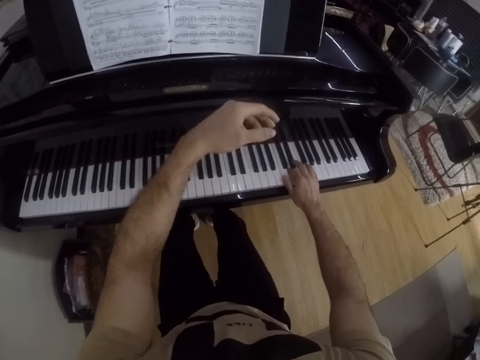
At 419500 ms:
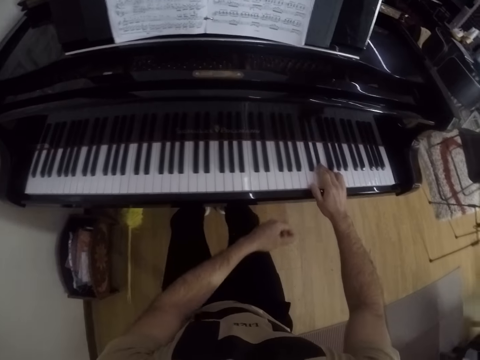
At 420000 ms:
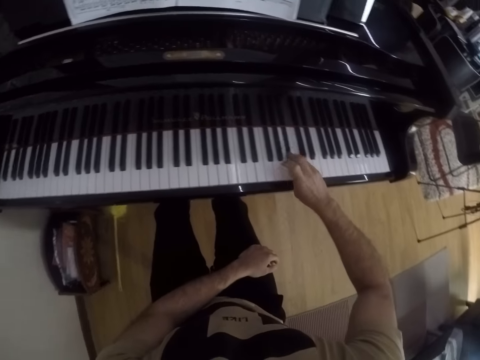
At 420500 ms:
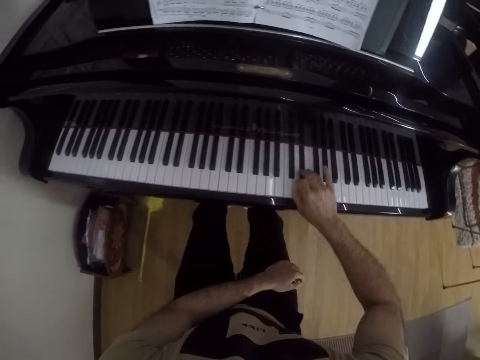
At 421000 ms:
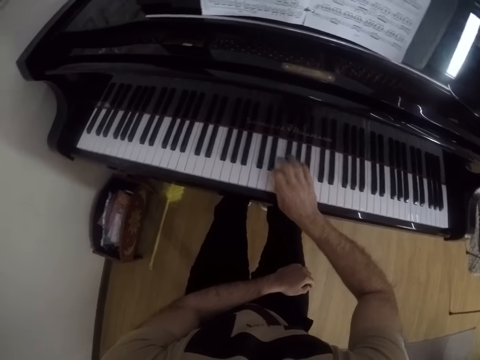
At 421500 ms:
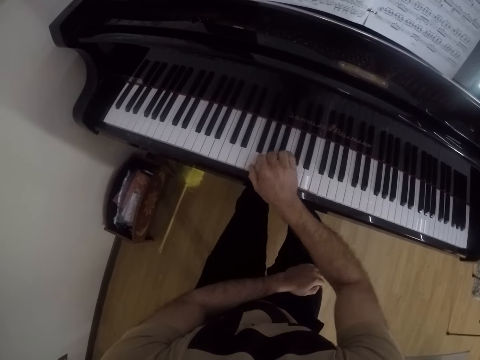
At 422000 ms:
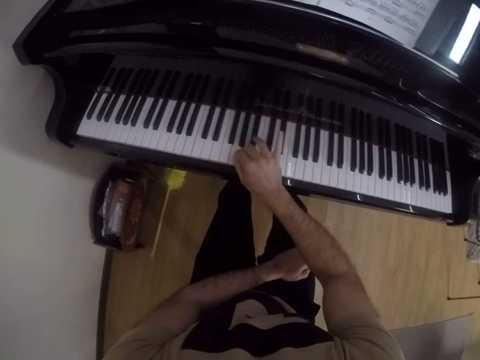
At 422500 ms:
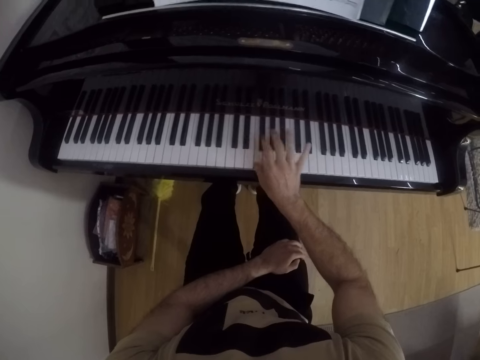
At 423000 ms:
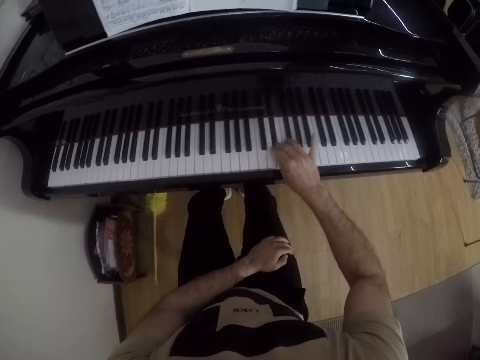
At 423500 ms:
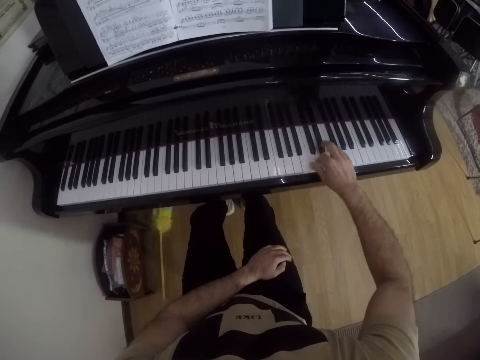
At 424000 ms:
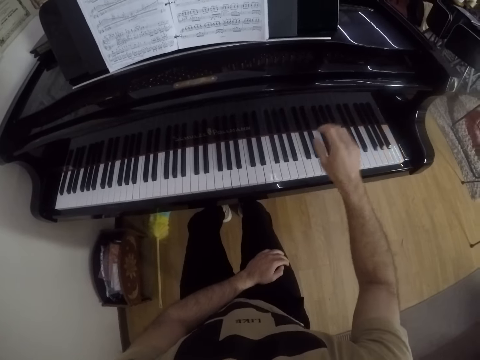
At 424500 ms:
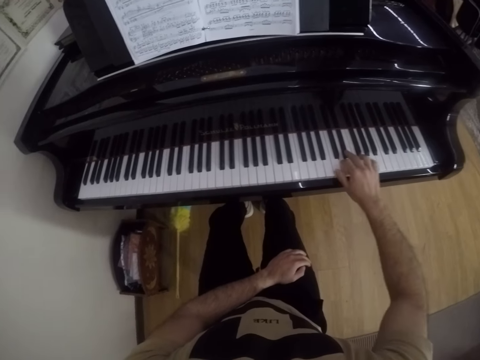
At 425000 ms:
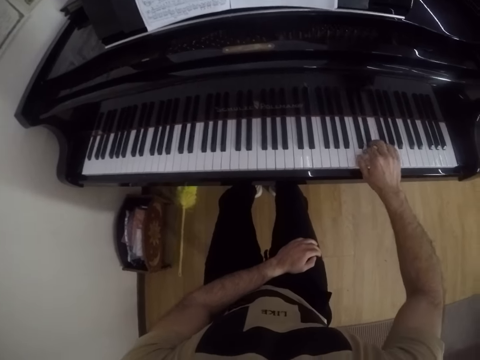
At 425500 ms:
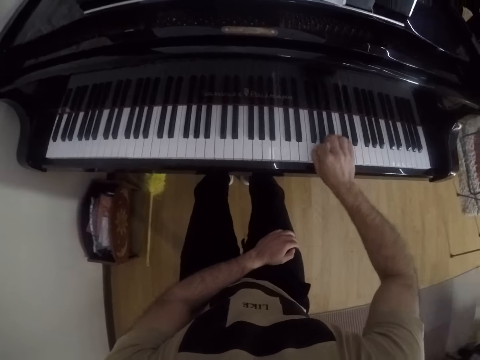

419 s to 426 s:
The camera wearer plays the piano with his right hand. He puts the left hand on the lap.

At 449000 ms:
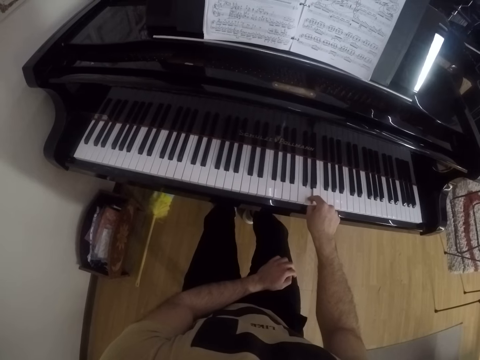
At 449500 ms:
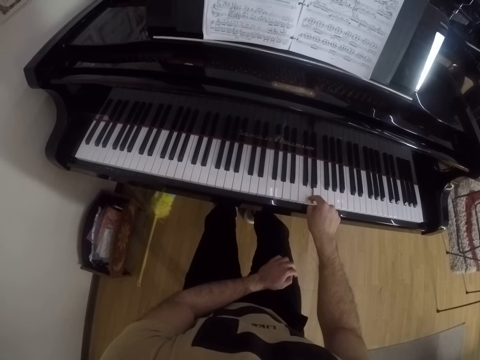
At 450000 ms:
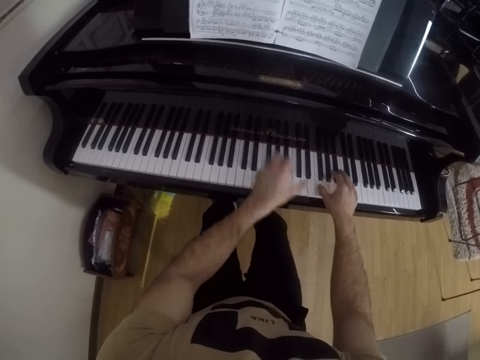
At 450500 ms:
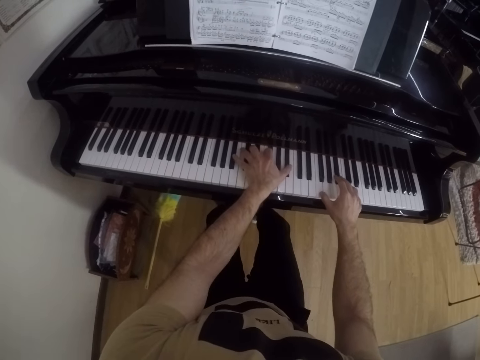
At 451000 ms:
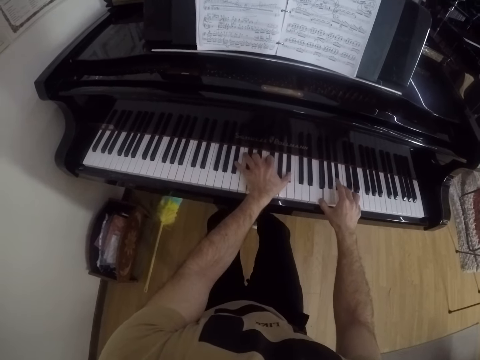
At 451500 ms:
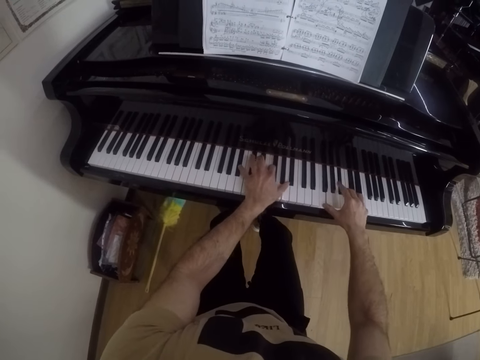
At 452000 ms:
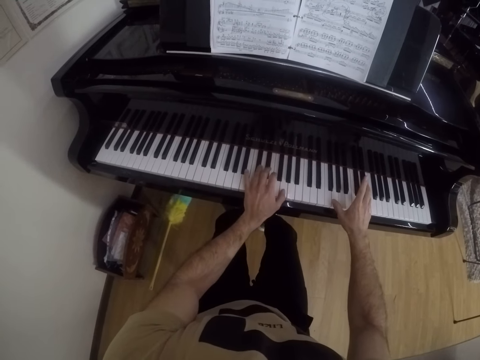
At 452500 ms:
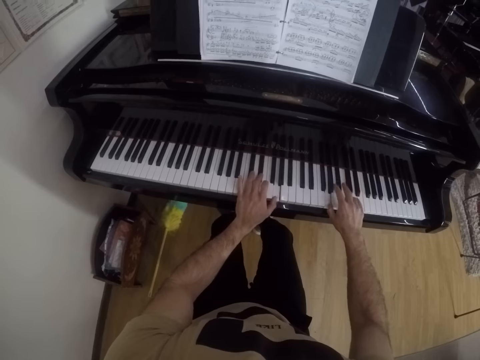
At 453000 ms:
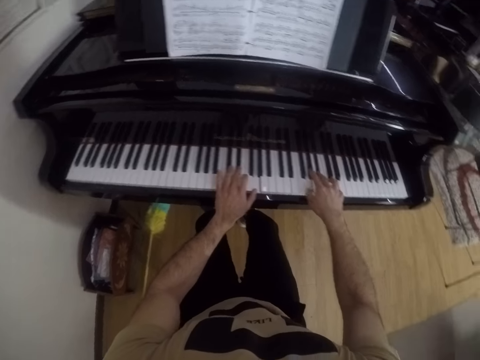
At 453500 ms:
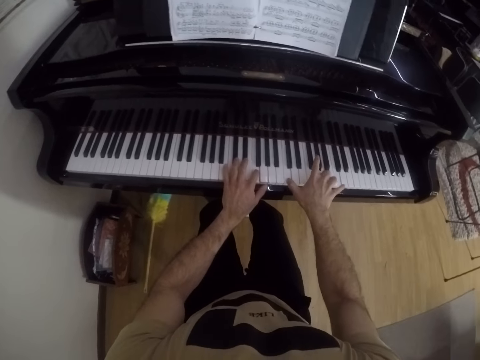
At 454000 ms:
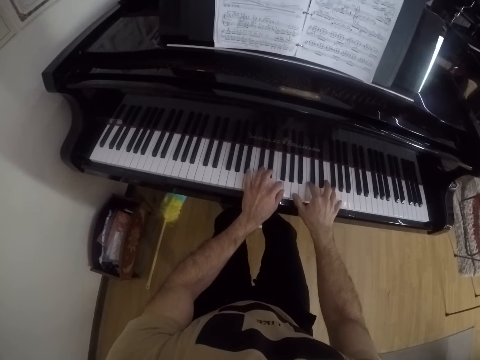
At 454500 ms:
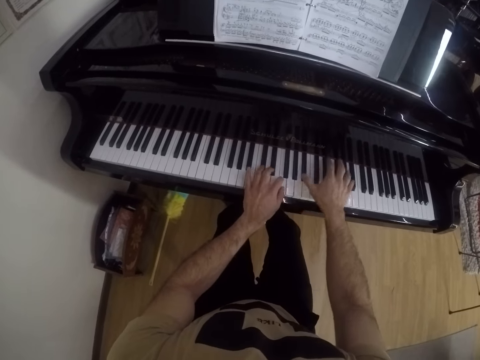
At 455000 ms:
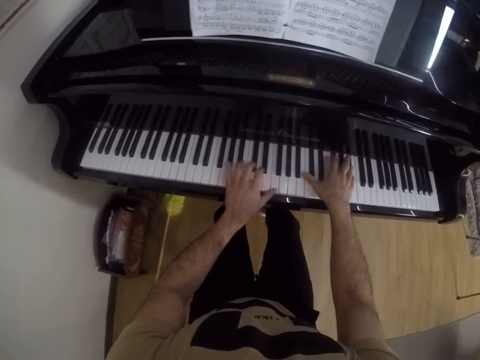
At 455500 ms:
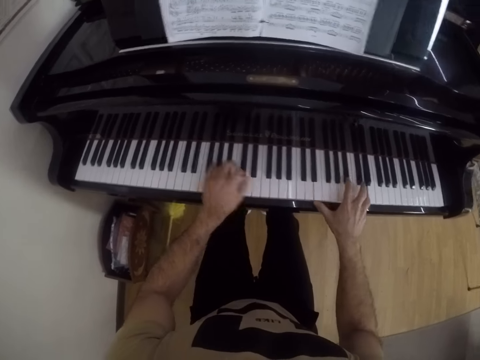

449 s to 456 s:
The camera wearer plays the piano with both hands.

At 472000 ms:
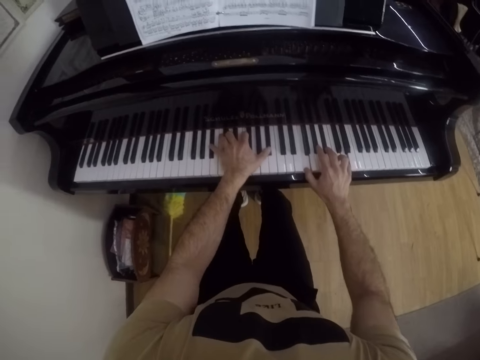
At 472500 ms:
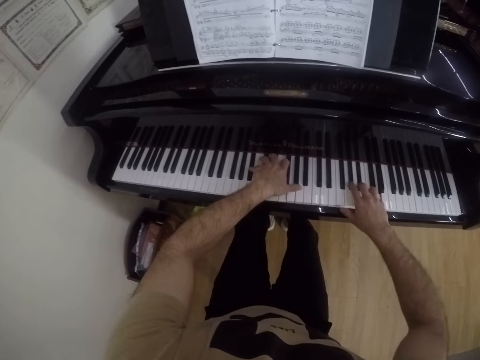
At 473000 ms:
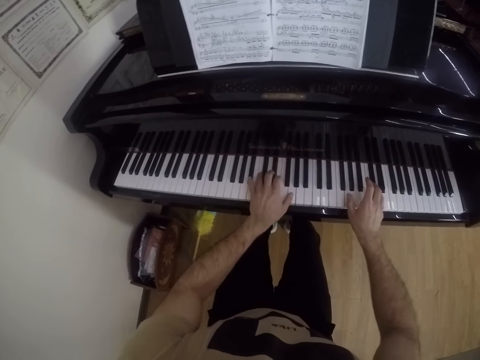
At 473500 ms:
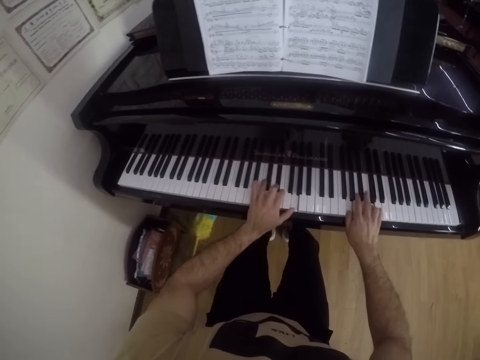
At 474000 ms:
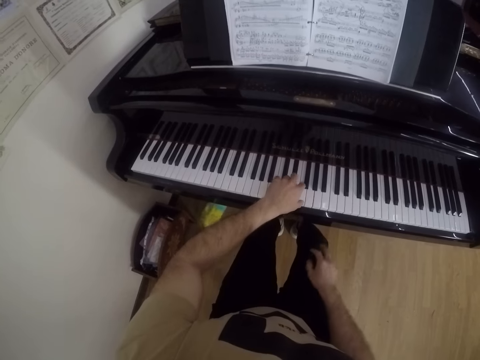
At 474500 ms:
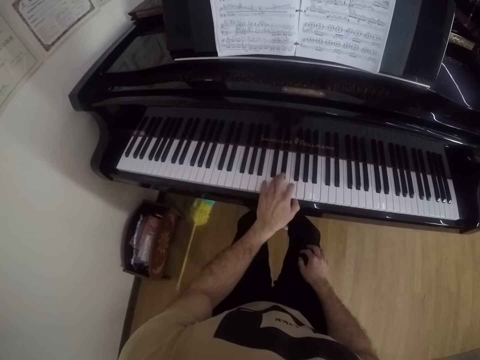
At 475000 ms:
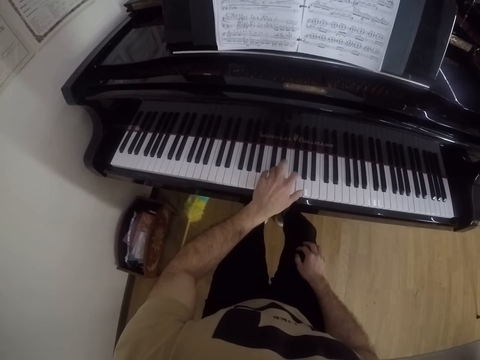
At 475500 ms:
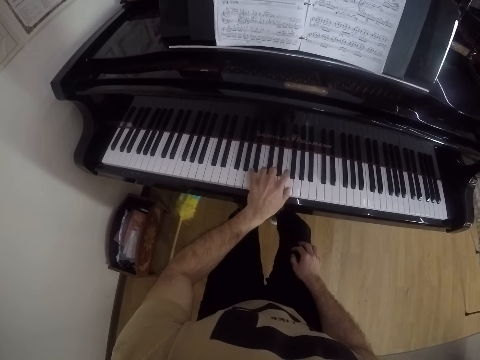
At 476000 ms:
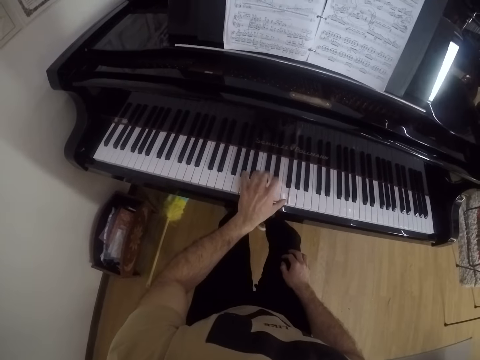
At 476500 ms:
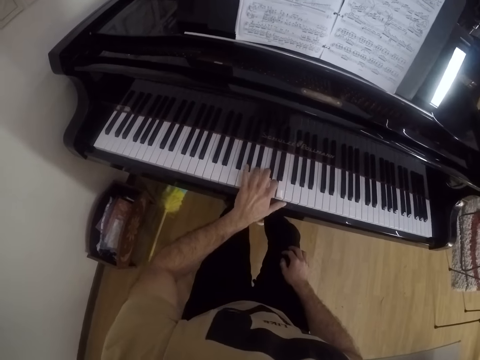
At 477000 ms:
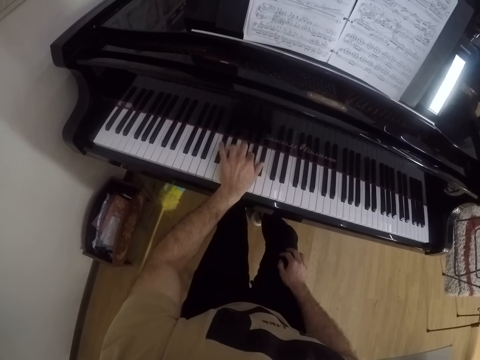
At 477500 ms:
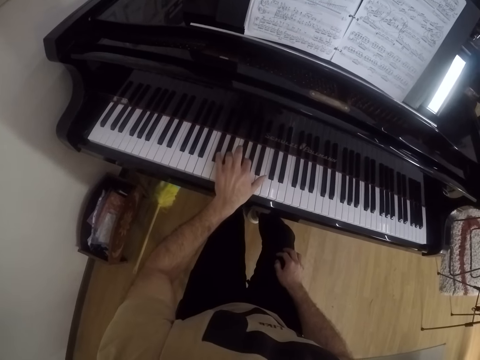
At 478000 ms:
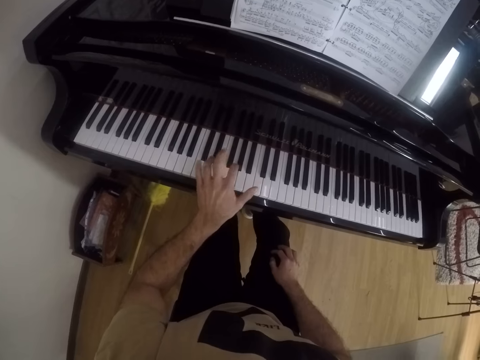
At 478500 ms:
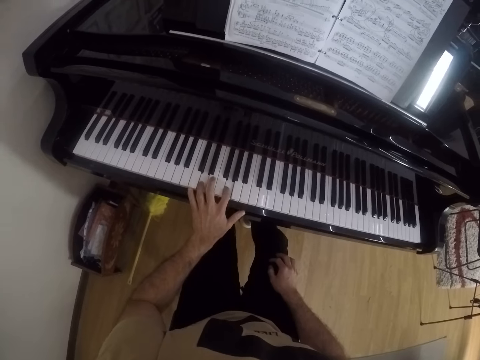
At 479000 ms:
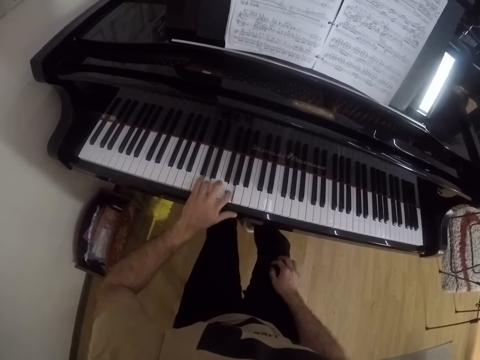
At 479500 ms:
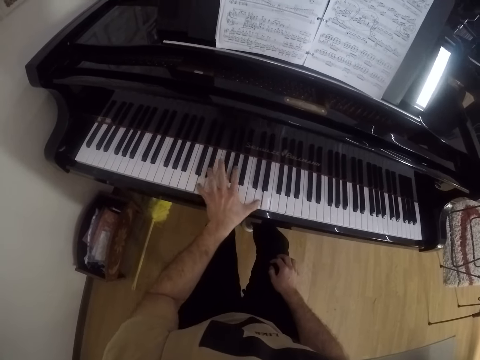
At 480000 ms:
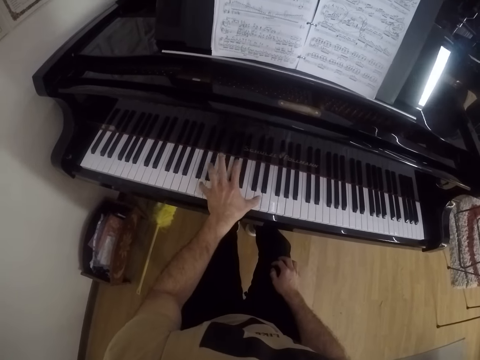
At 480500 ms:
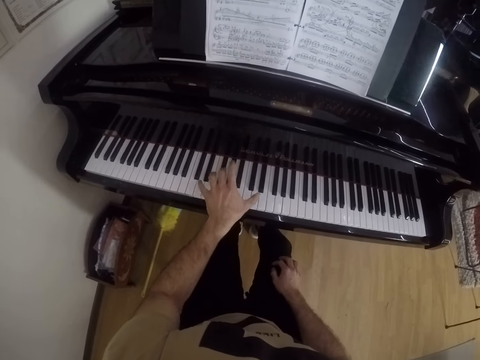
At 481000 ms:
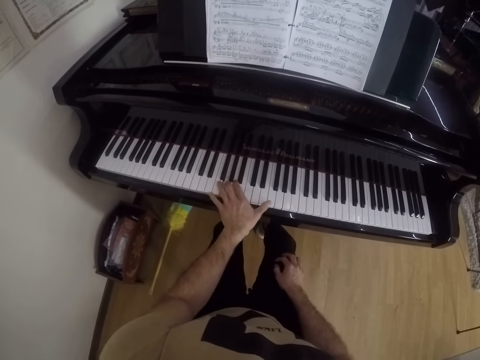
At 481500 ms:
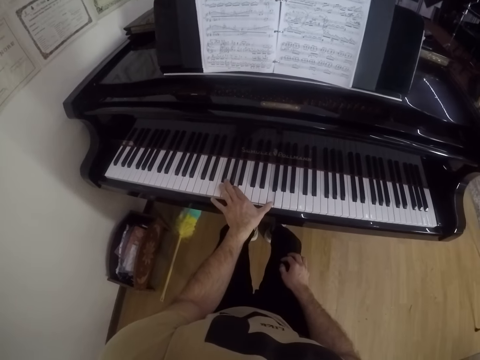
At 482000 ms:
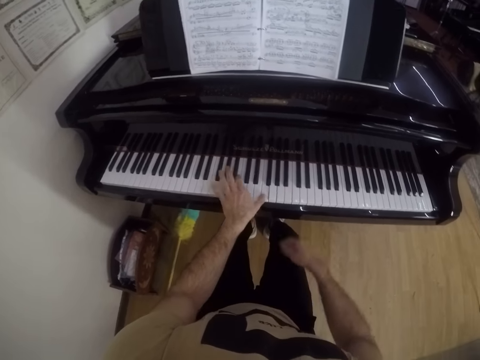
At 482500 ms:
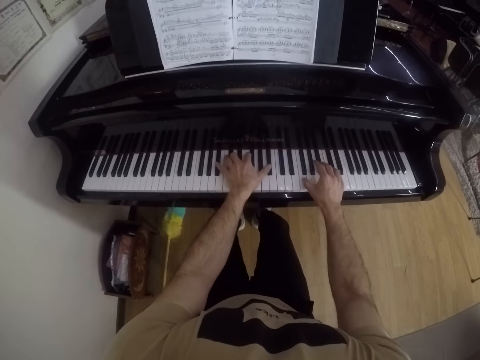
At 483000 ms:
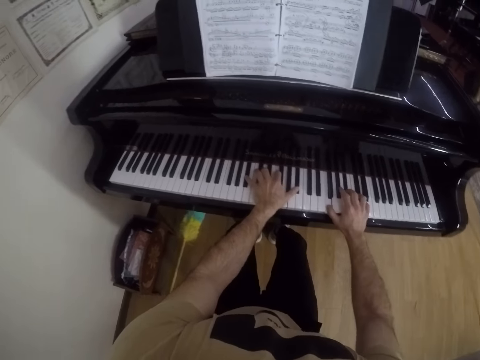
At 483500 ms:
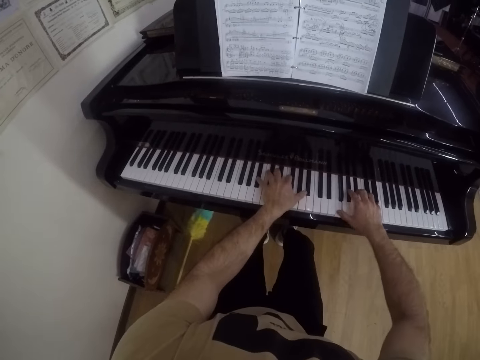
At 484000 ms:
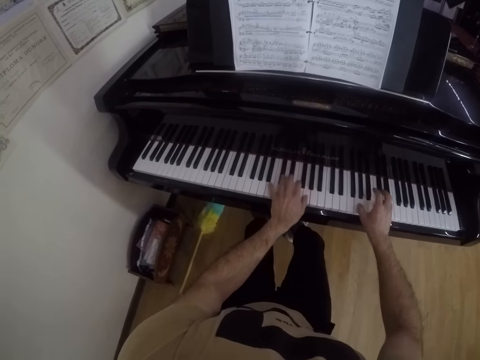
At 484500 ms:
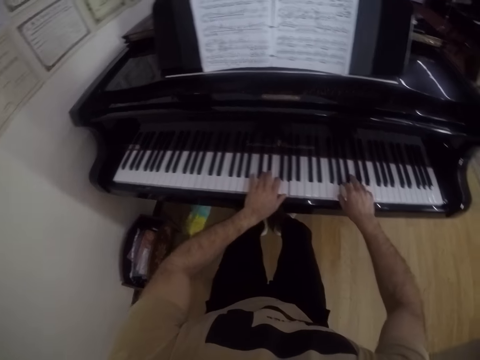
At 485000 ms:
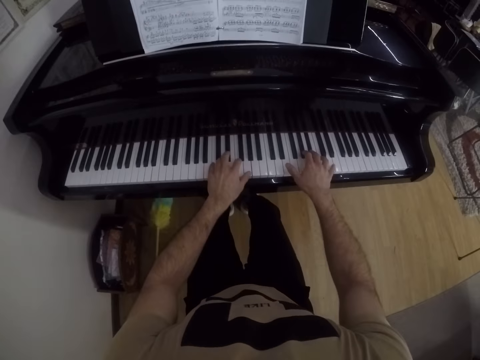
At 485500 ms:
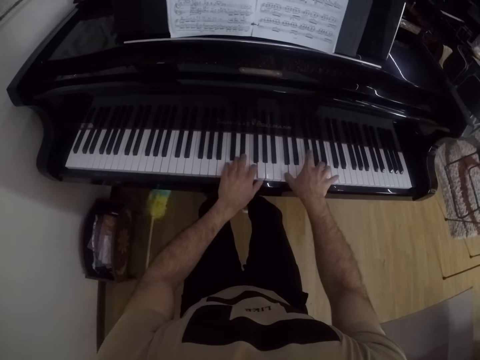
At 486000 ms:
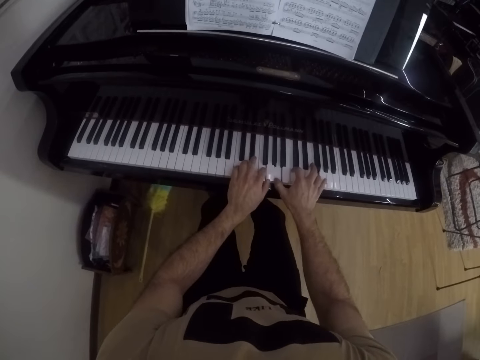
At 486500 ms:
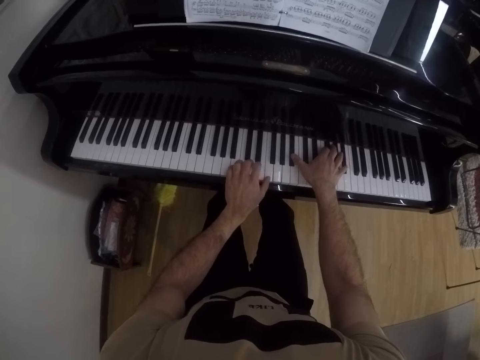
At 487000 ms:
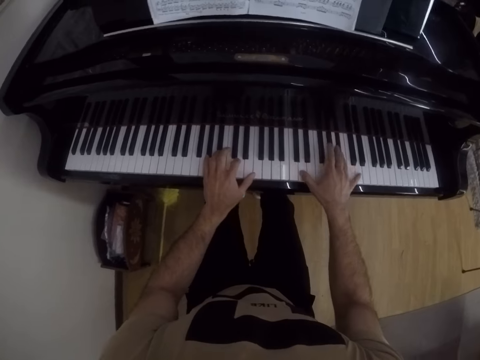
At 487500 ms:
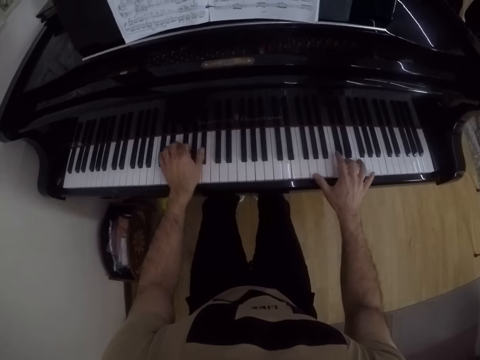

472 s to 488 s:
The camera wearer plays the piano with his left hand. He puts the right hand on the lap. He plays the piano with both hands.
